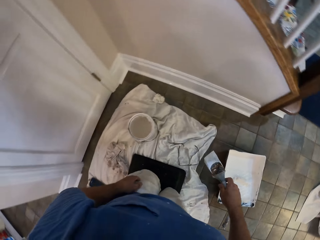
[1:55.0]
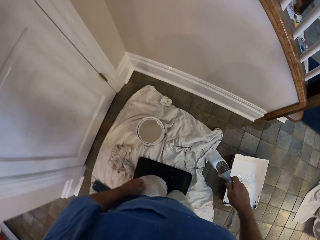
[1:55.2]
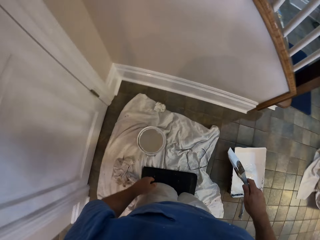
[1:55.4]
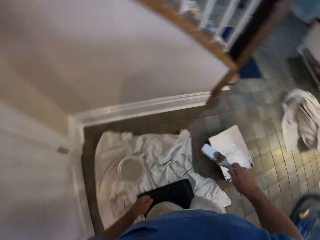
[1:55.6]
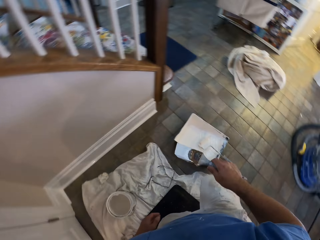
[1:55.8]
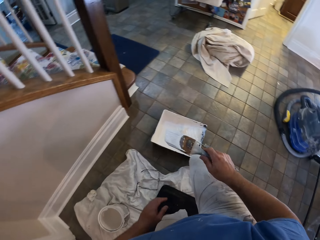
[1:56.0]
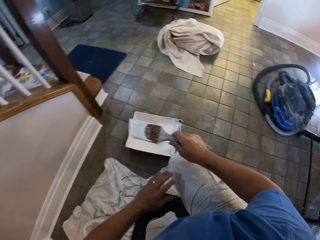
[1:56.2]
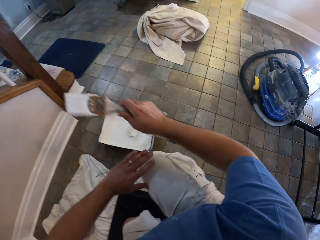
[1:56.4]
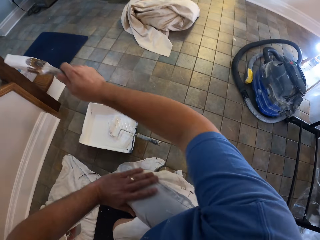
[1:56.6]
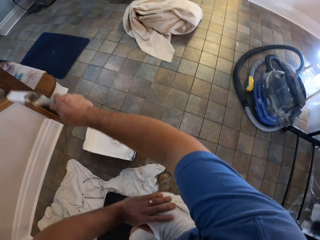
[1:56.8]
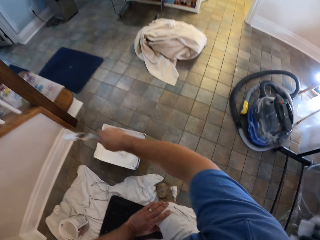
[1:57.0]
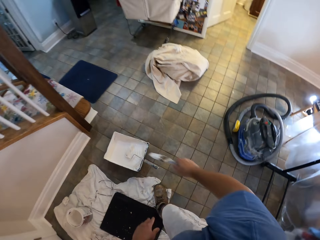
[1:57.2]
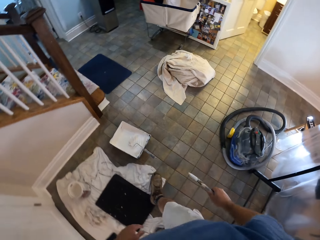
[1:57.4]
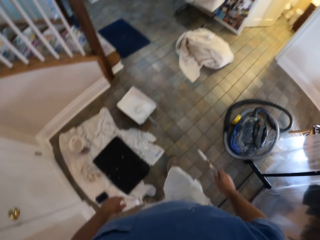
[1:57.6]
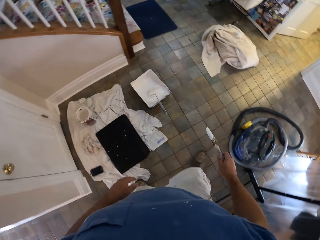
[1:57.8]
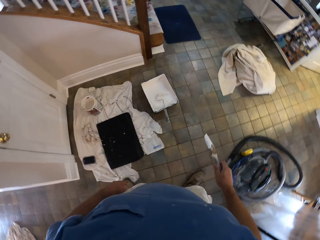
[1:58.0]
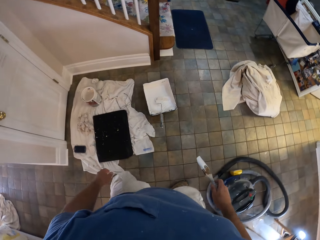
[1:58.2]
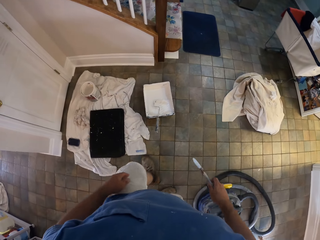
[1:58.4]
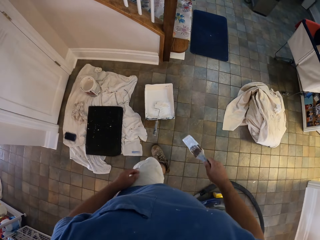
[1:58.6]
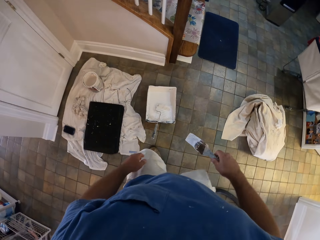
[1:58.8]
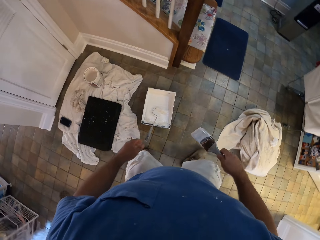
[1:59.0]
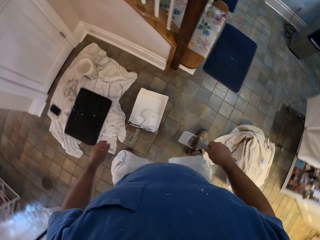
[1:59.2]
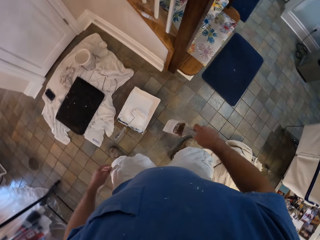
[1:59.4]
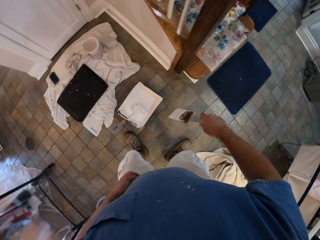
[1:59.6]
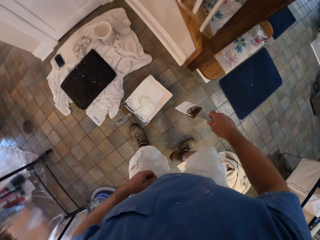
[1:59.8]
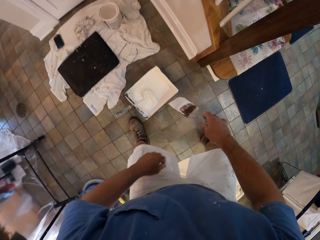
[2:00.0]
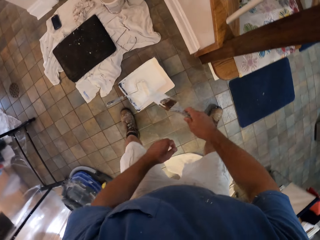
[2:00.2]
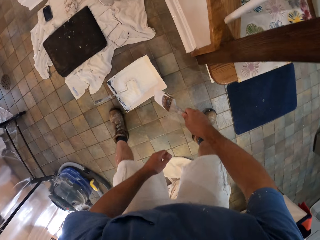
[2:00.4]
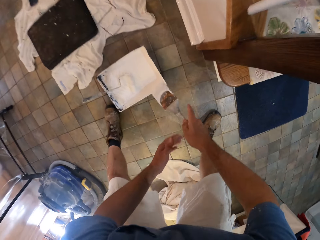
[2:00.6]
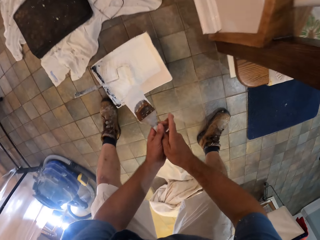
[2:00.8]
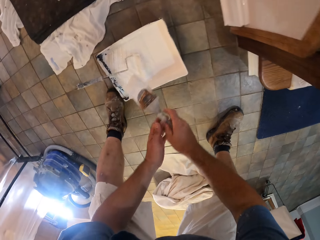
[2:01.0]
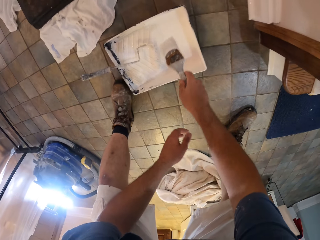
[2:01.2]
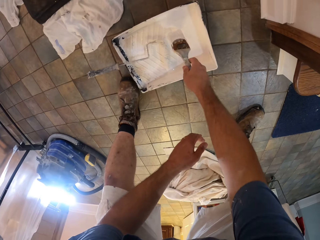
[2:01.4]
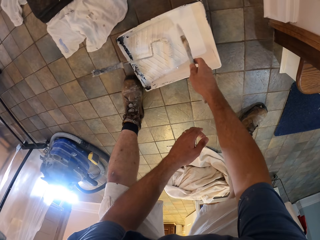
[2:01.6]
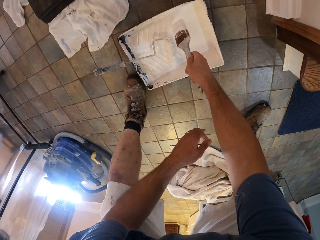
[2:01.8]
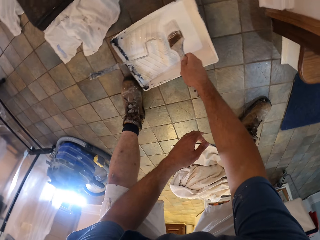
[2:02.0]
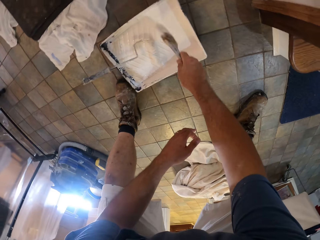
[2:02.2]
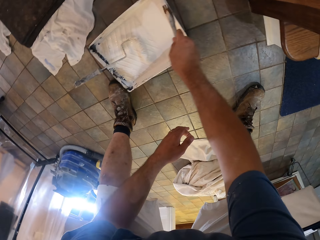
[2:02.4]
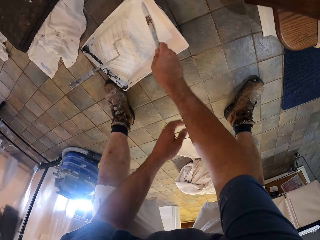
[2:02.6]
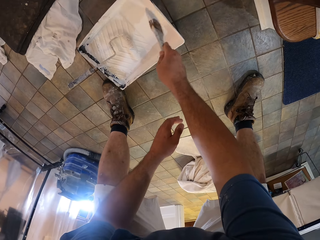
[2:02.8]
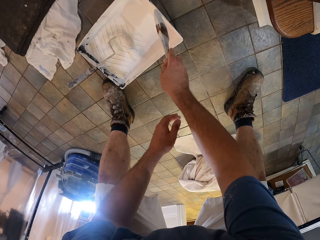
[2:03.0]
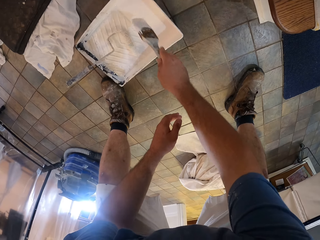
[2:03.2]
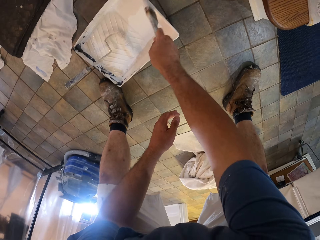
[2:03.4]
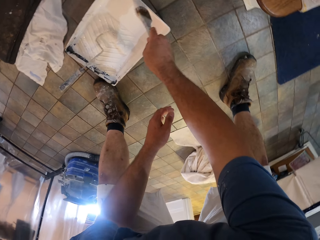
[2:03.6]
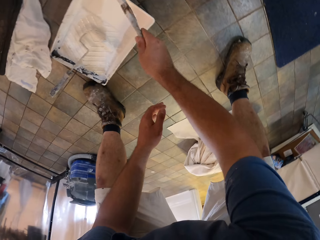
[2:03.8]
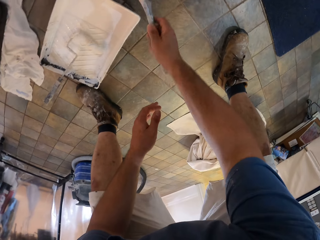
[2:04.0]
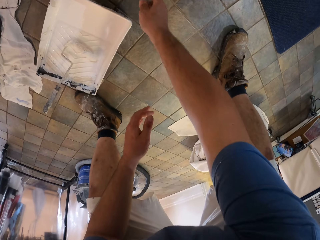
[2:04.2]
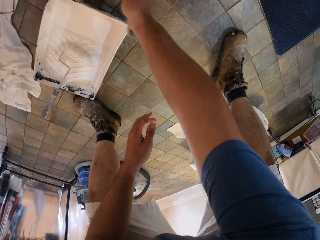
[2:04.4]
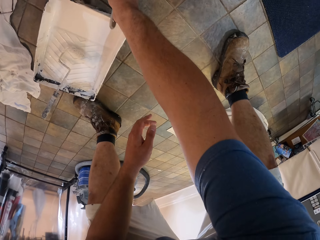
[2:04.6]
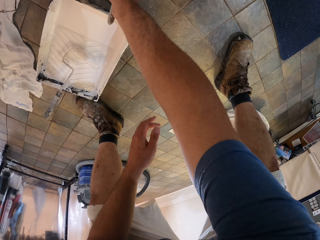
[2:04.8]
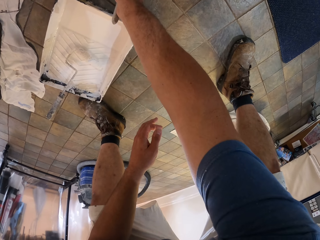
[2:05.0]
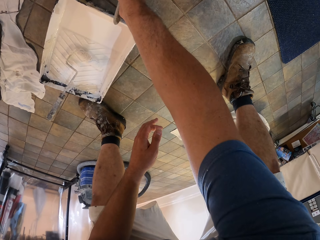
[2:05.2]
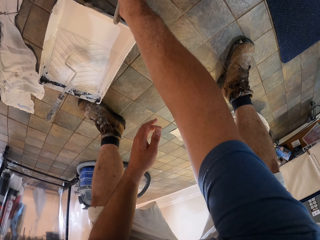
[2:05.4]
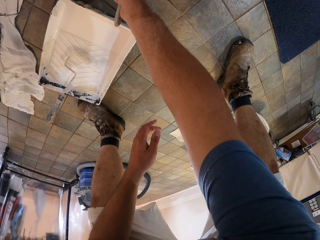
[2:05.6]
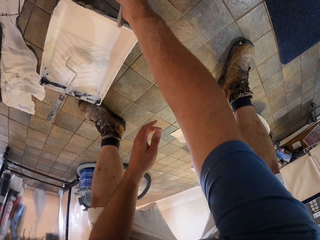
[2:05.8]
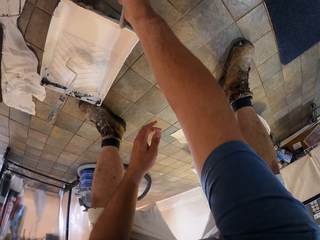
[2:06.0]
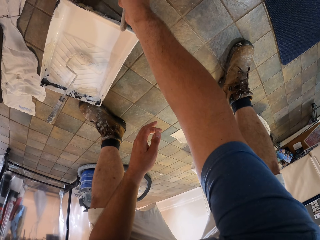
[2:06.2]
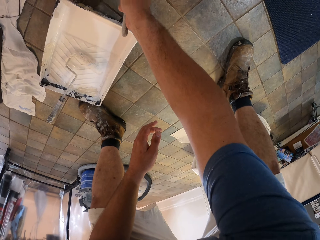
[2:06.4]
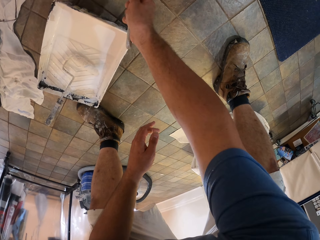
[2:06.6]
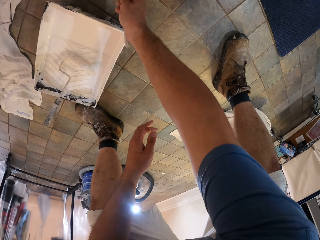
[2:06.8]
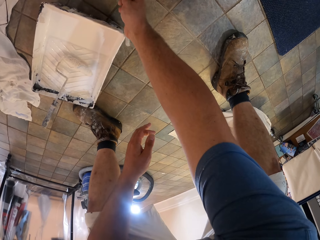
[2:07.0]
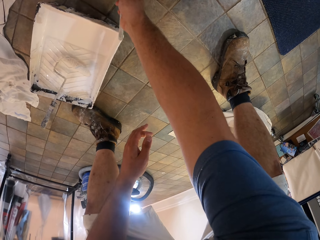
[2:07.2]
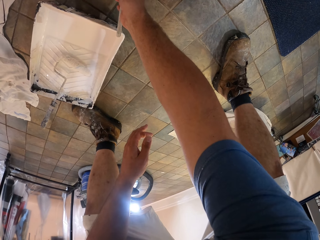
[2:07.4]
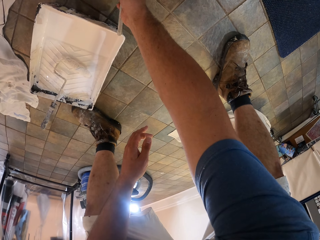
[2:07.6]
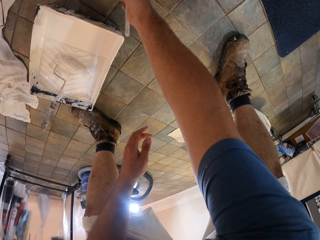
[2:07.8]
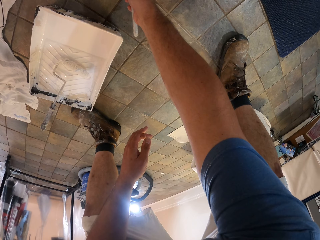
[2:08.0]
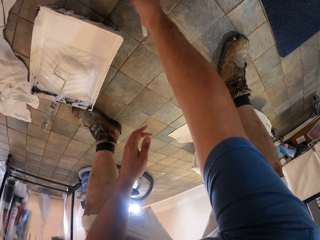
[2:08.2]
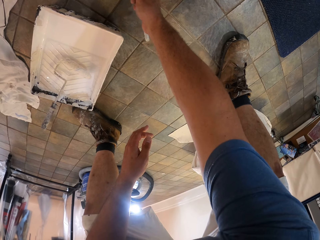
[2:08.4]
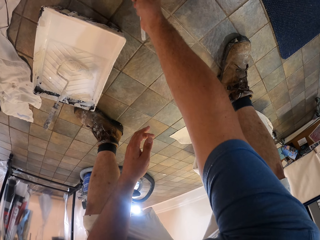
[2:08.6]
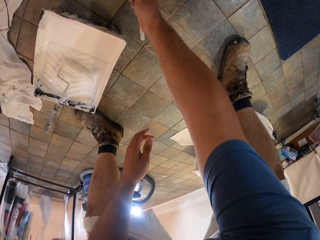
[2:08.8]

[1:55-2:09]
The camera wearer stands up from the floor. They walk towards a bucket roller. They scoop paint from the bucket roller with a paint brush. They paint the wall.

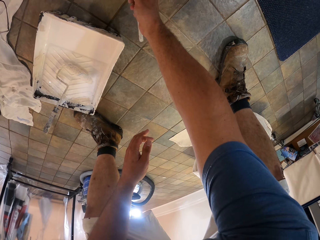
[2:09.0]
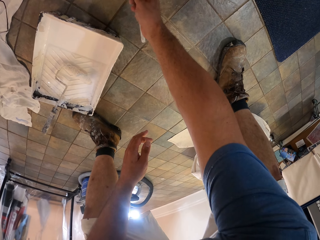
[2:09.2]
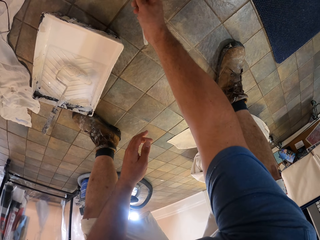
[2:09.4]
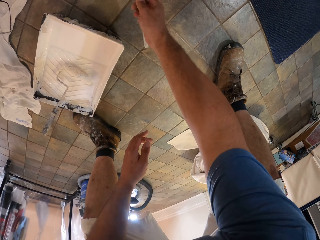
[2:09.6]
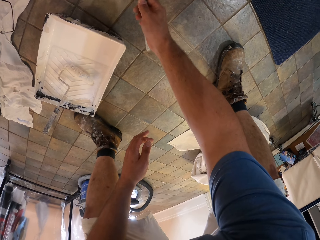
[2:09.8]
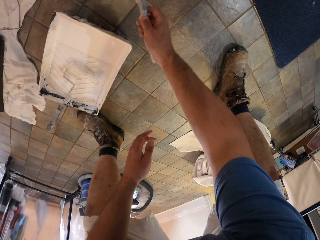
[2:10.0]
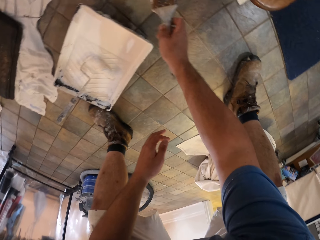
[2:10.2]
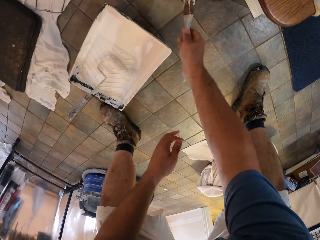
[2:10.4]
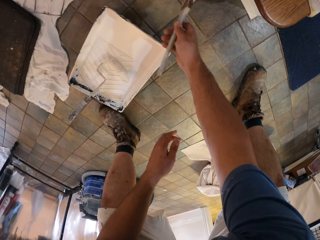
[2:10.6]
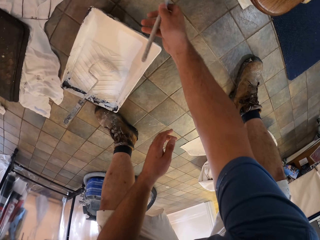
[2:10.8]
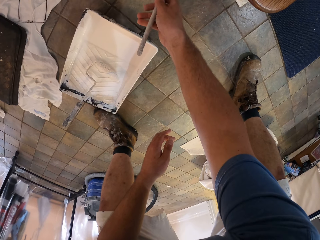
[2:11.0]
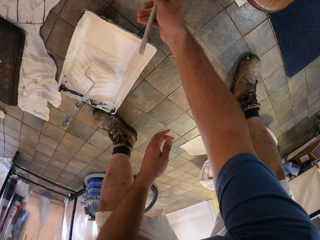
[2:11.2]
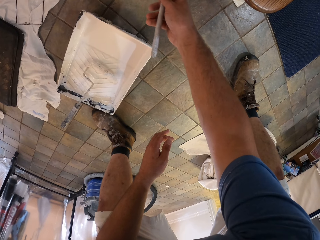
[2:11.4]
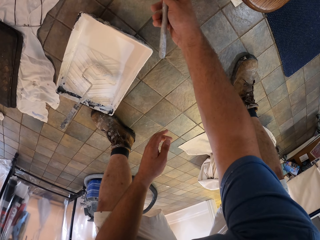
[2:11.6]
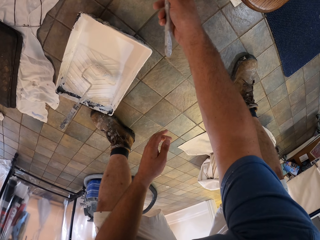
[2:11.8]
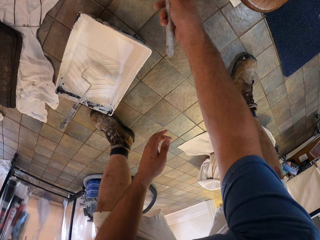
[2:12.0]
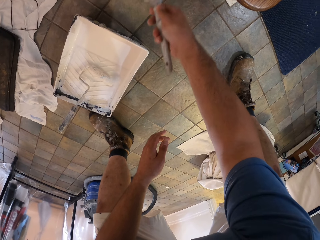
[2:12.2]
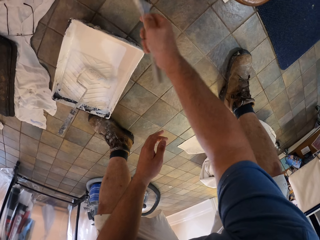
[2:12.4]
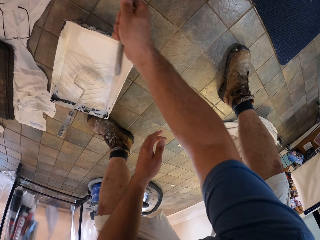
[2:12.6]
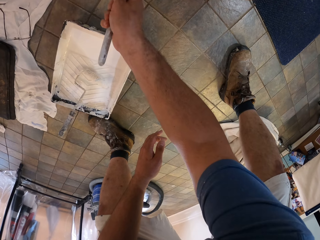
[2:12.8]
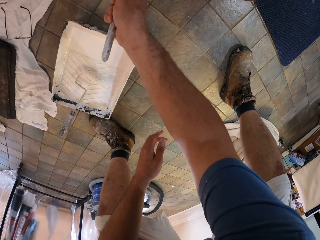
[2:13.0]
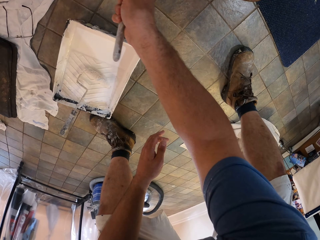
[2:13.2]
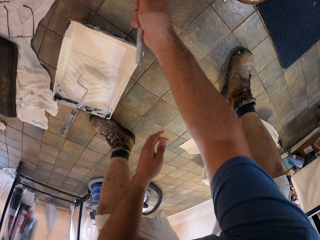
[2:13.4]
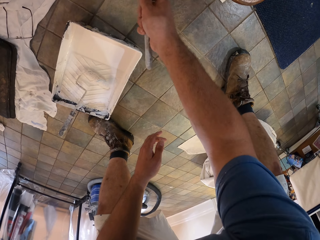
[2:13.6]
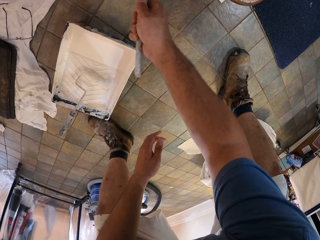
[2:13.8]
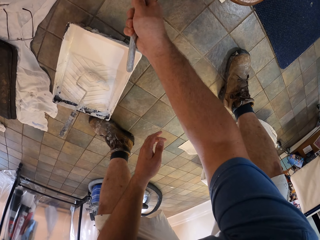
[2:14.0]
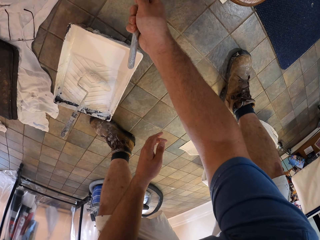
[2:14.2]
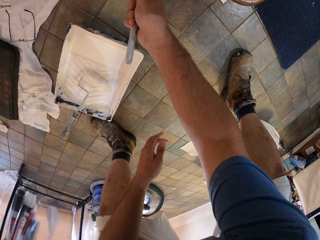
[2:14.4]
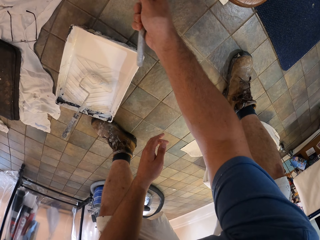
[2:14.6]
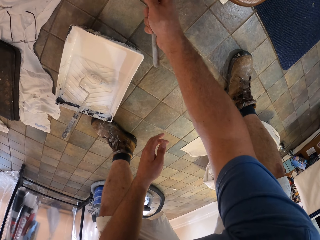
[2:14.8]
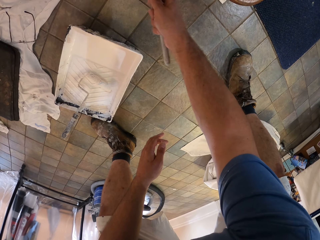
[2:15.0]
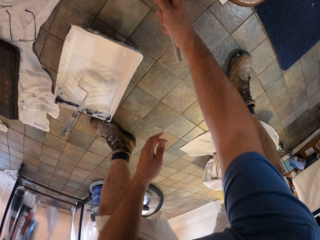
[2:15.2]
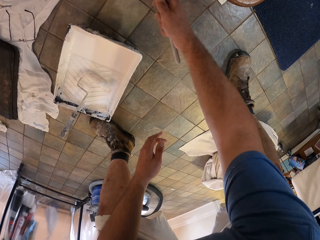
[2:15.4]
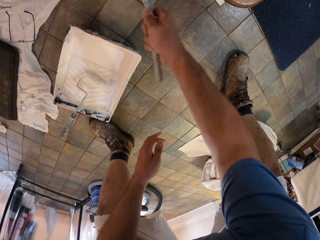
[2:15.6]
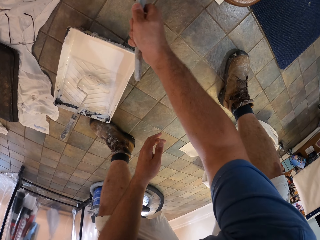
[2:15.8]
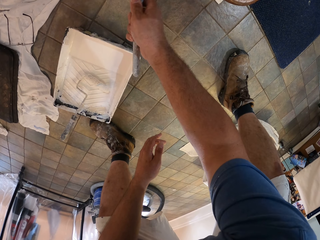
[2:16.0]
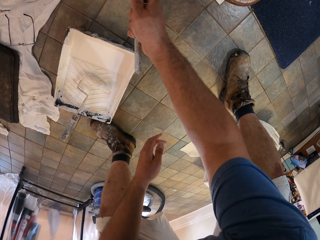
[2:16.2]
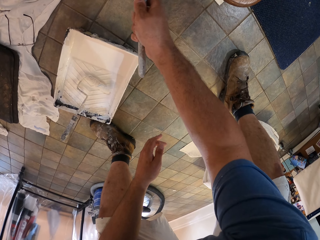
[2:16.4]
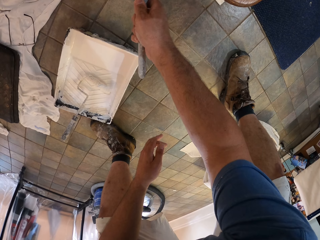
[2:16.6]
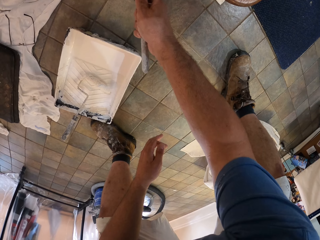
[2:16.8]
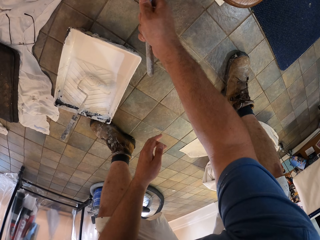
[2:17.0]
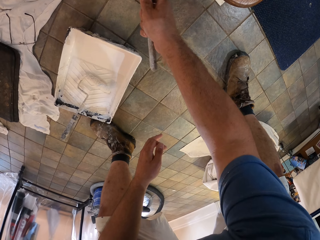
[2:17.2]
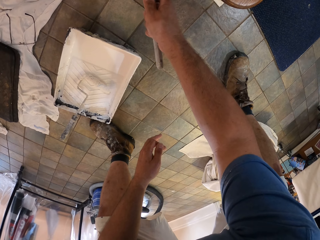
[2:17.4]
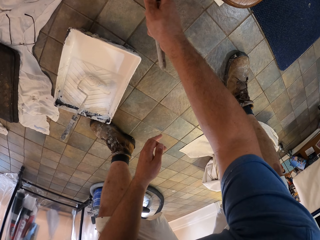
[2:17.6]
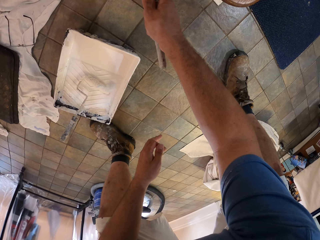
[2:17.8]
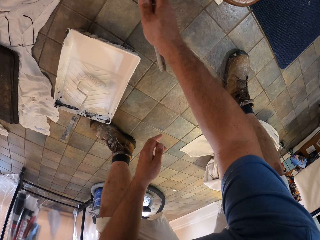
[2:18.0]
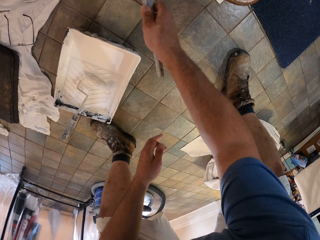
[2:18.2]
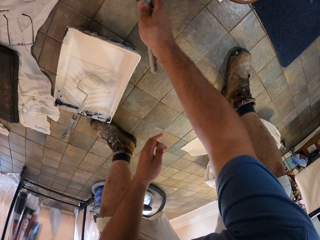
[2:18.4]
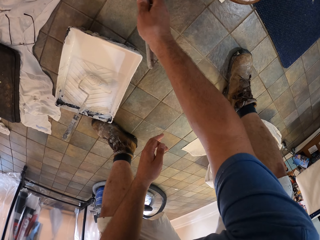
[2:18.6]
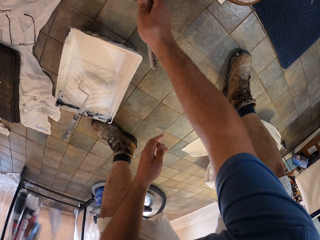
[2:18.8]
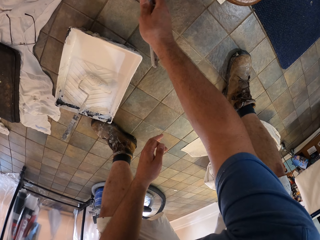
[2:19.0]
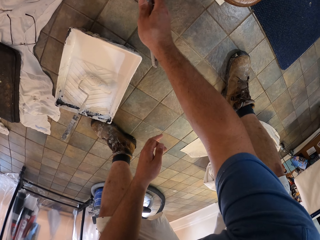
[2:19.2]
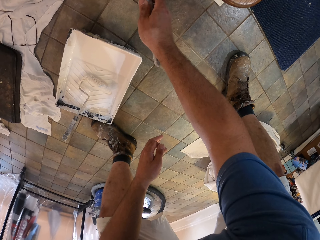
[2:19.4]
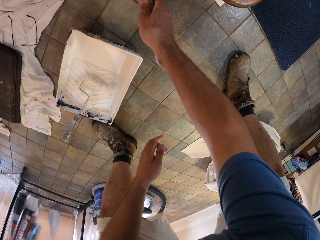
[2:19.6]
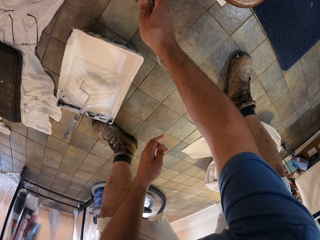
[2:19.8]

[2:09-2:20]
The camera wearer paints a baseboard with a paint brush.
